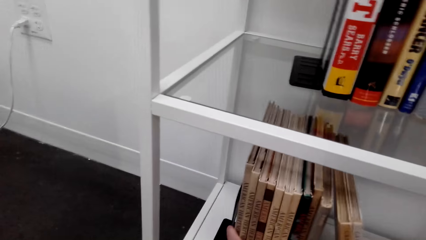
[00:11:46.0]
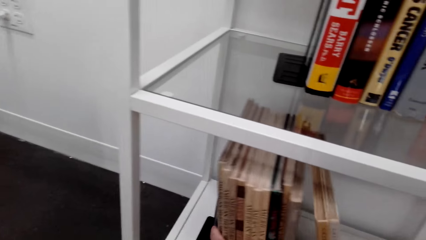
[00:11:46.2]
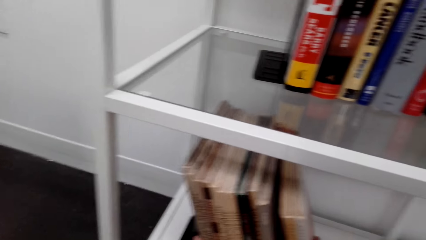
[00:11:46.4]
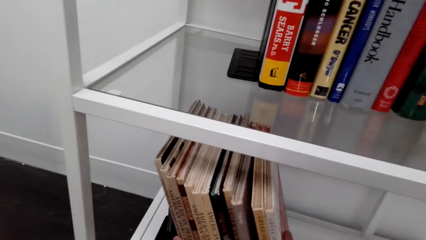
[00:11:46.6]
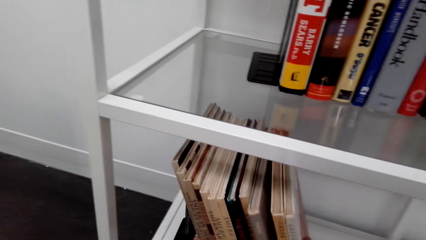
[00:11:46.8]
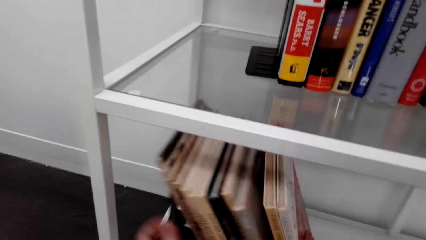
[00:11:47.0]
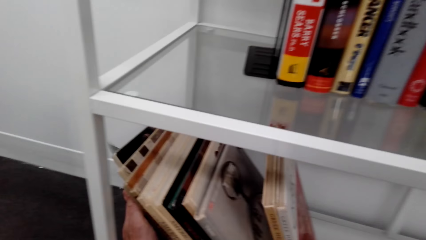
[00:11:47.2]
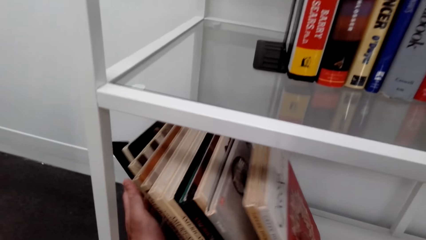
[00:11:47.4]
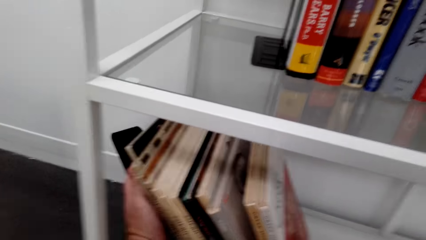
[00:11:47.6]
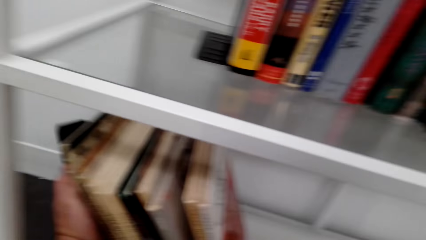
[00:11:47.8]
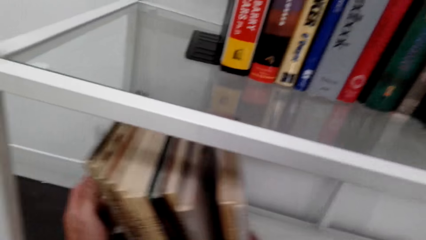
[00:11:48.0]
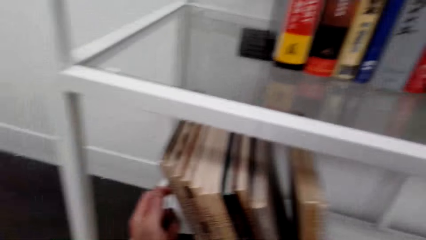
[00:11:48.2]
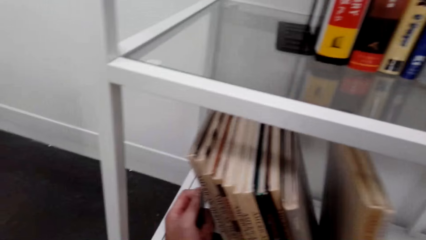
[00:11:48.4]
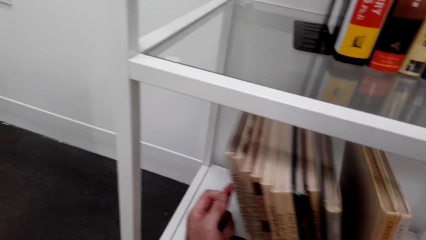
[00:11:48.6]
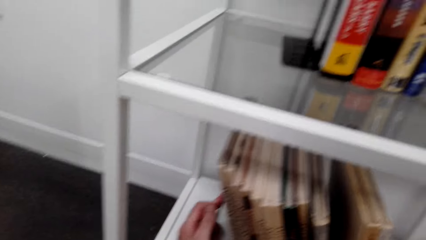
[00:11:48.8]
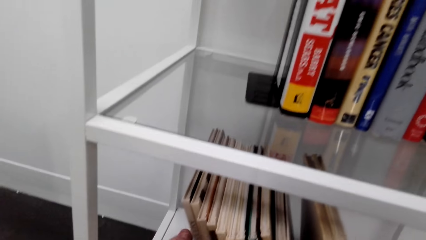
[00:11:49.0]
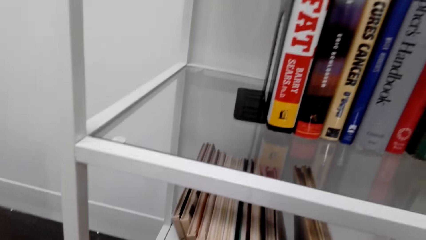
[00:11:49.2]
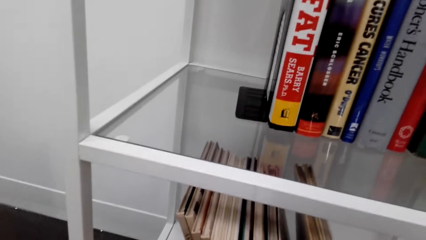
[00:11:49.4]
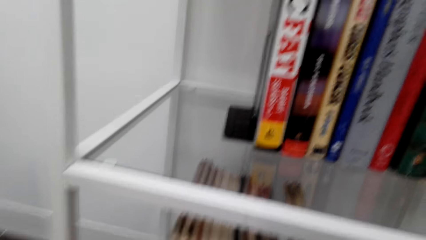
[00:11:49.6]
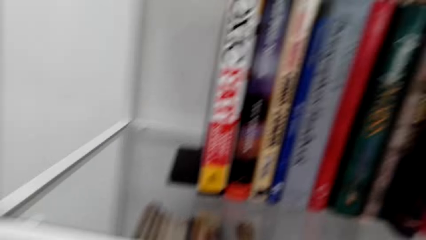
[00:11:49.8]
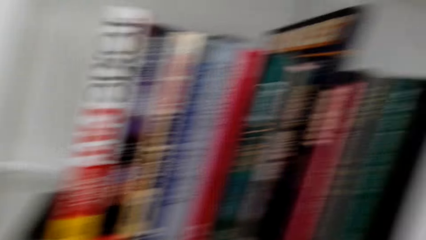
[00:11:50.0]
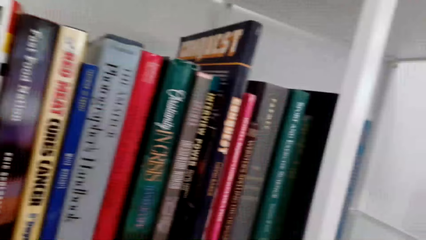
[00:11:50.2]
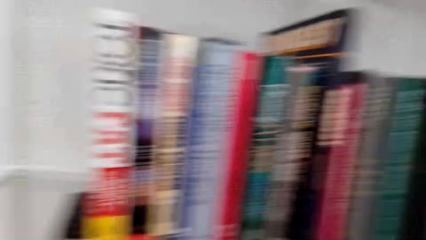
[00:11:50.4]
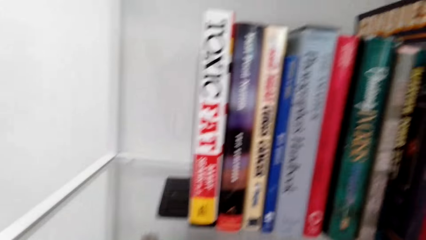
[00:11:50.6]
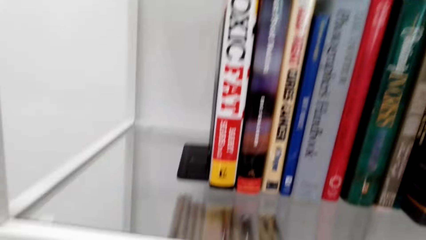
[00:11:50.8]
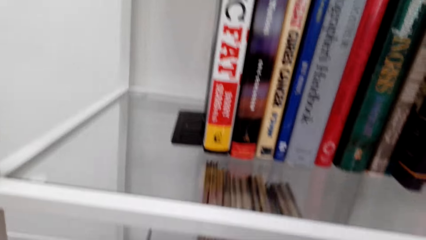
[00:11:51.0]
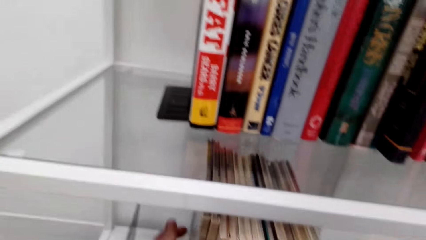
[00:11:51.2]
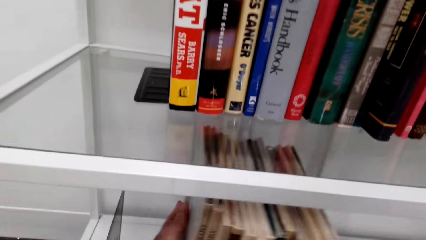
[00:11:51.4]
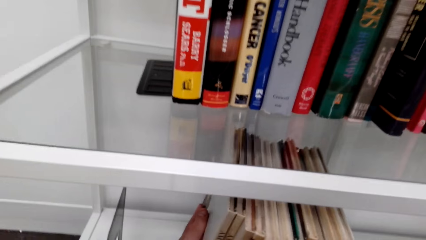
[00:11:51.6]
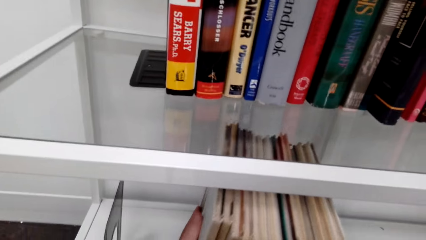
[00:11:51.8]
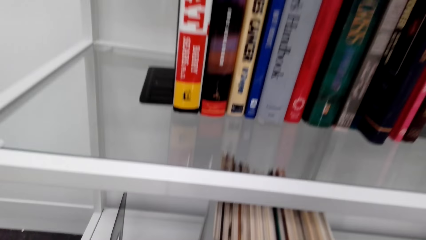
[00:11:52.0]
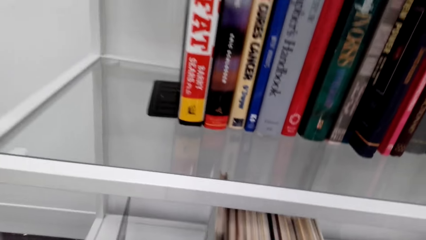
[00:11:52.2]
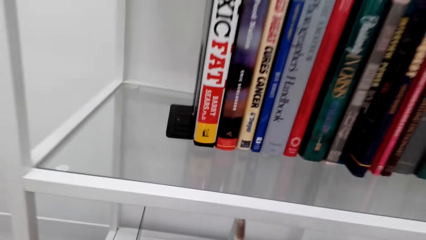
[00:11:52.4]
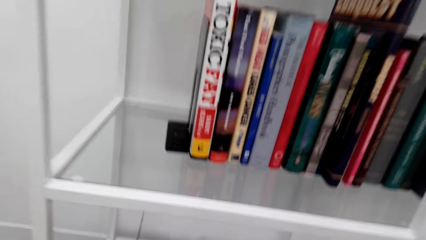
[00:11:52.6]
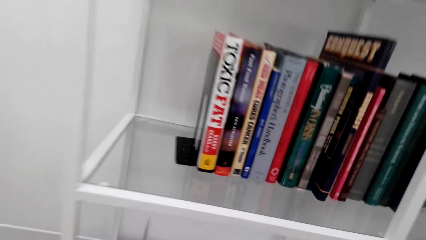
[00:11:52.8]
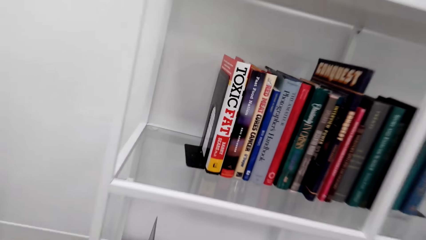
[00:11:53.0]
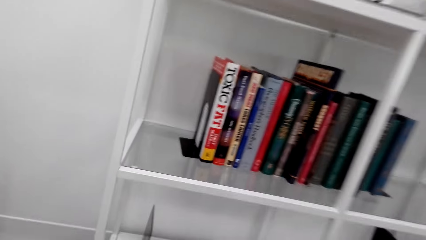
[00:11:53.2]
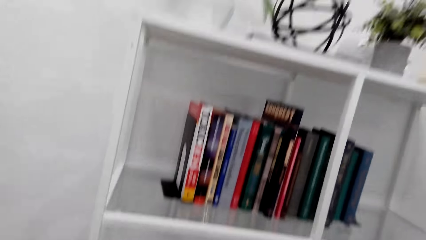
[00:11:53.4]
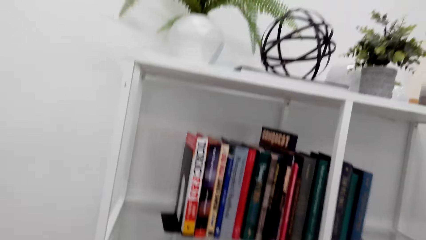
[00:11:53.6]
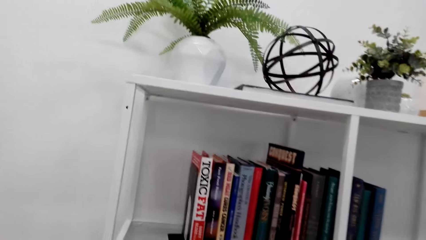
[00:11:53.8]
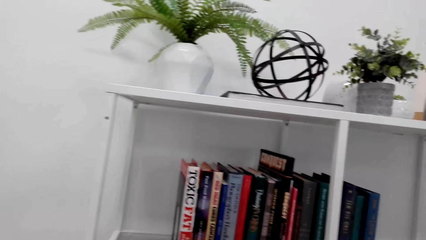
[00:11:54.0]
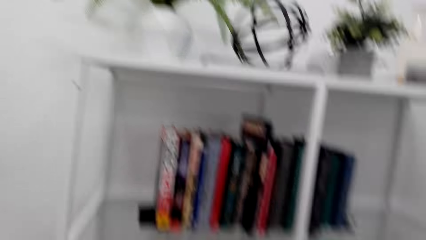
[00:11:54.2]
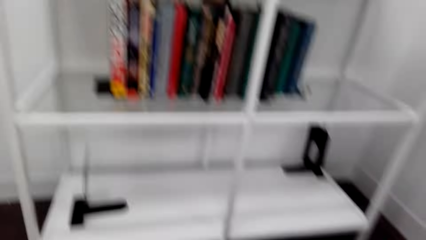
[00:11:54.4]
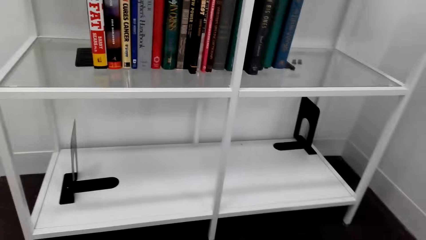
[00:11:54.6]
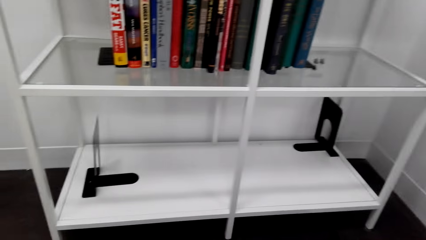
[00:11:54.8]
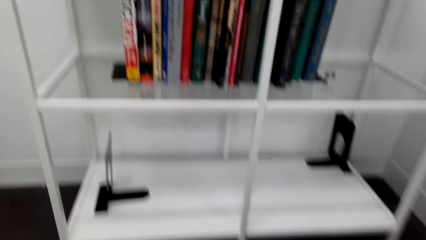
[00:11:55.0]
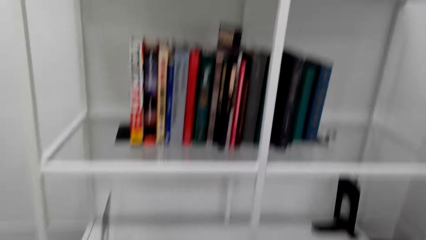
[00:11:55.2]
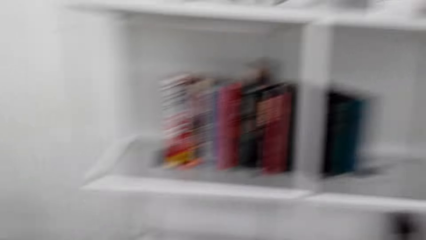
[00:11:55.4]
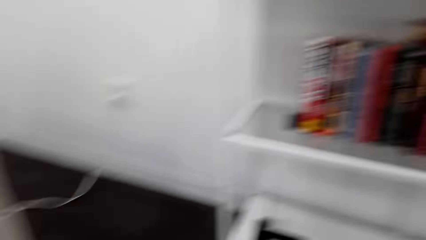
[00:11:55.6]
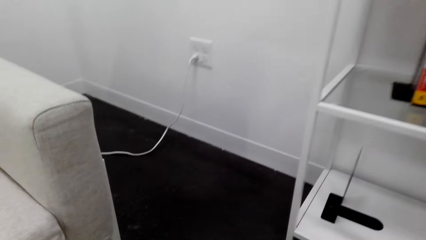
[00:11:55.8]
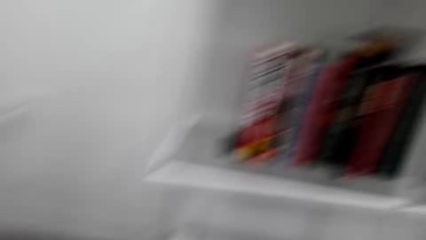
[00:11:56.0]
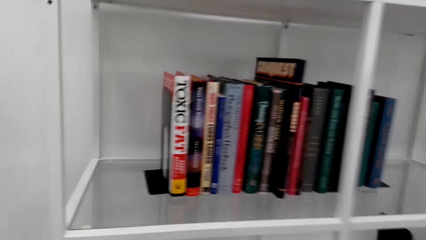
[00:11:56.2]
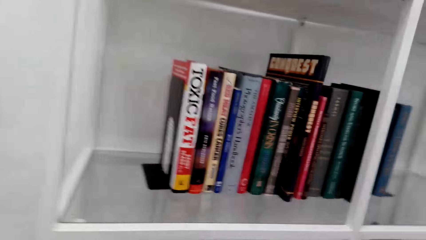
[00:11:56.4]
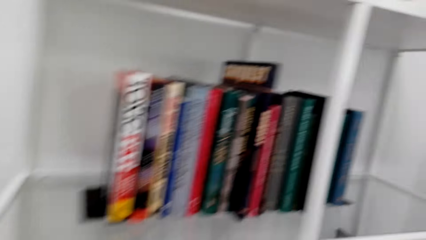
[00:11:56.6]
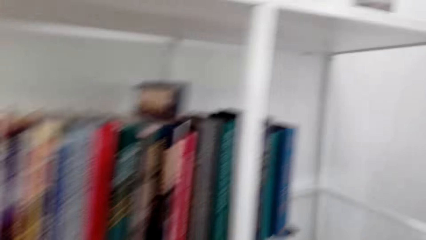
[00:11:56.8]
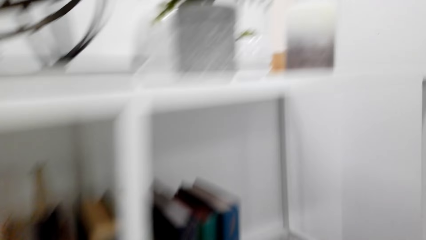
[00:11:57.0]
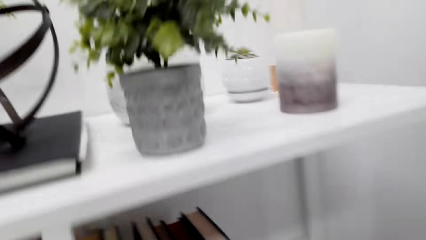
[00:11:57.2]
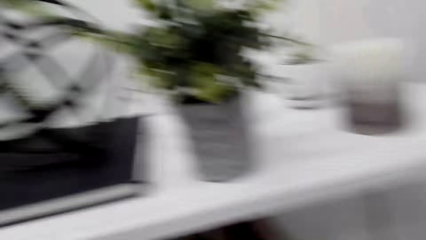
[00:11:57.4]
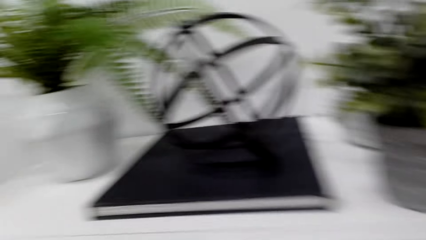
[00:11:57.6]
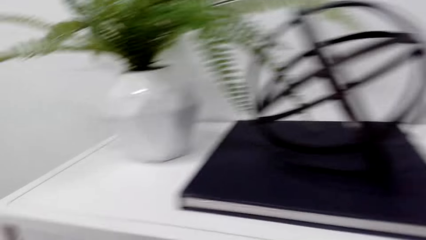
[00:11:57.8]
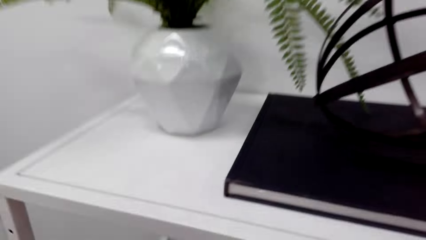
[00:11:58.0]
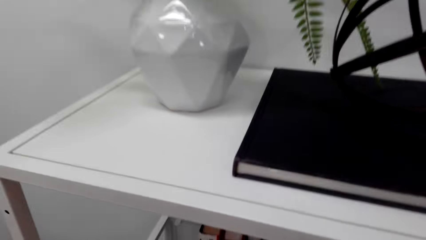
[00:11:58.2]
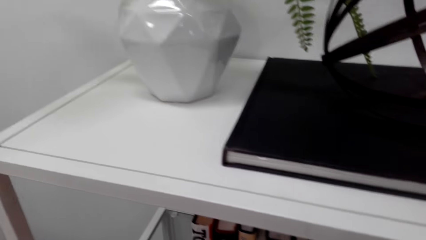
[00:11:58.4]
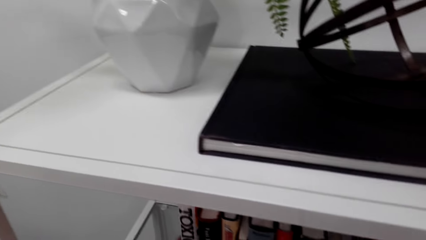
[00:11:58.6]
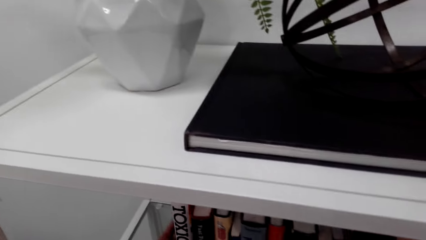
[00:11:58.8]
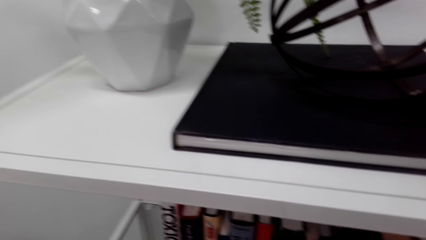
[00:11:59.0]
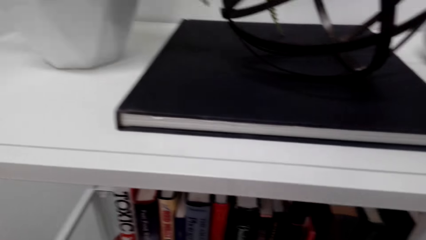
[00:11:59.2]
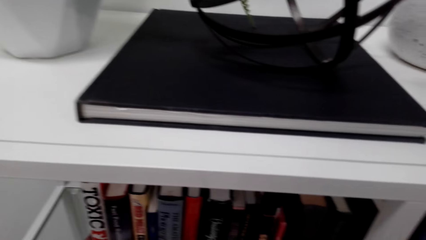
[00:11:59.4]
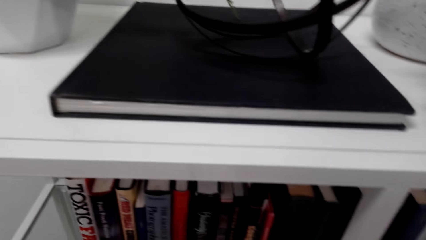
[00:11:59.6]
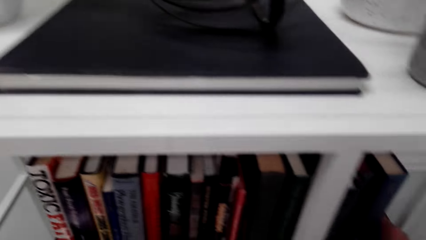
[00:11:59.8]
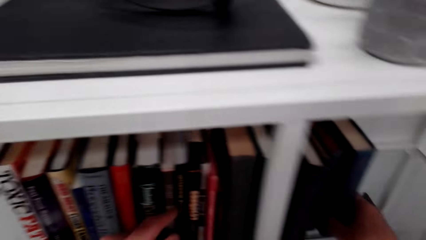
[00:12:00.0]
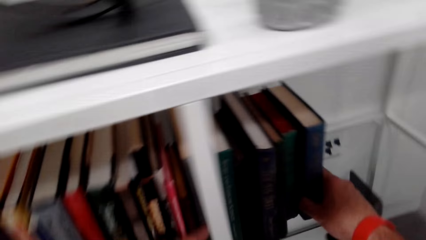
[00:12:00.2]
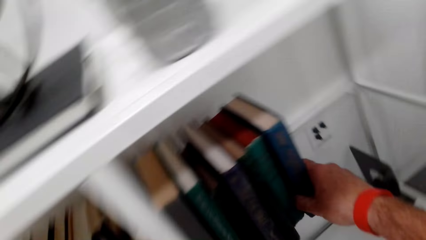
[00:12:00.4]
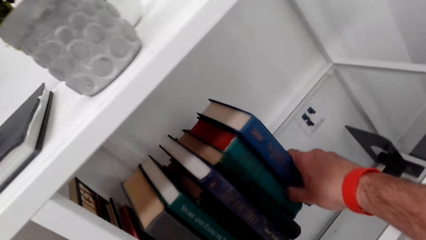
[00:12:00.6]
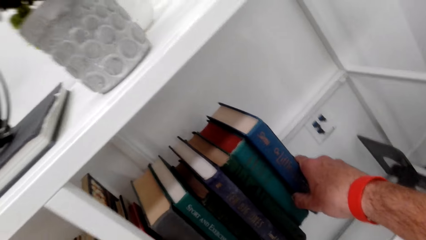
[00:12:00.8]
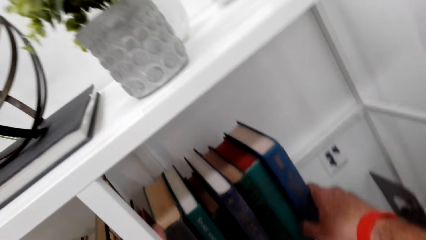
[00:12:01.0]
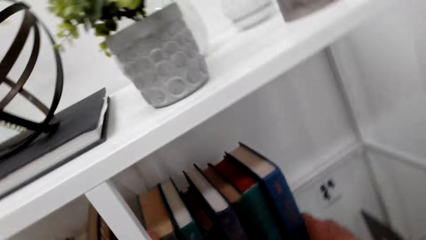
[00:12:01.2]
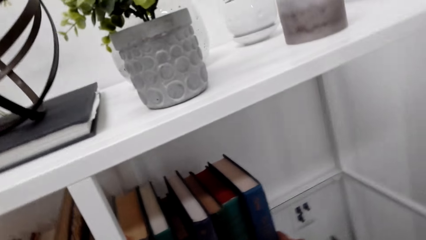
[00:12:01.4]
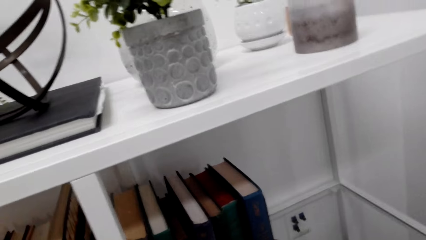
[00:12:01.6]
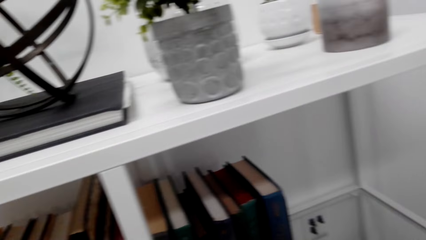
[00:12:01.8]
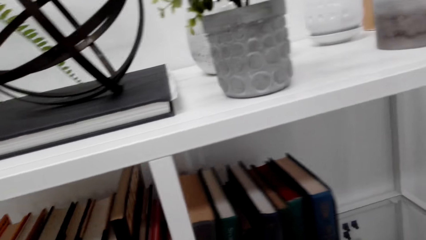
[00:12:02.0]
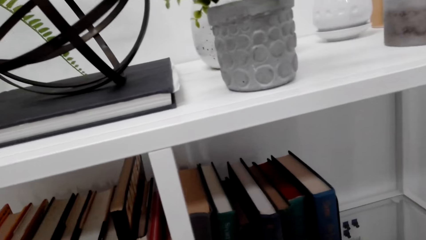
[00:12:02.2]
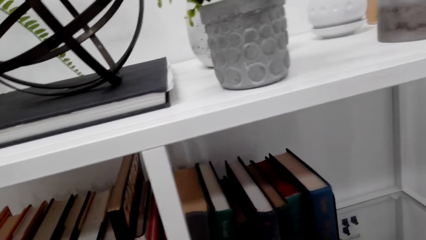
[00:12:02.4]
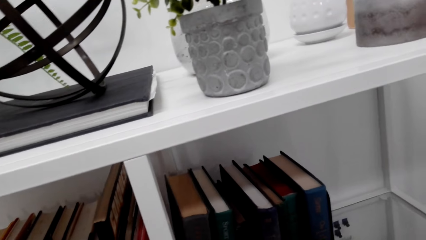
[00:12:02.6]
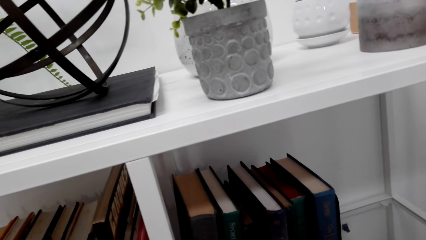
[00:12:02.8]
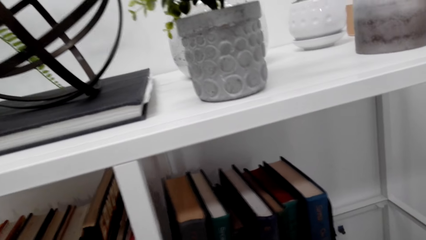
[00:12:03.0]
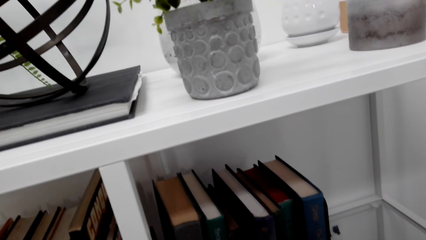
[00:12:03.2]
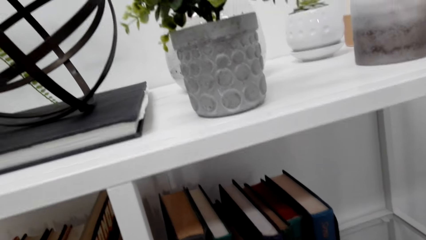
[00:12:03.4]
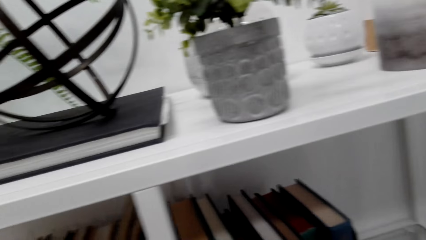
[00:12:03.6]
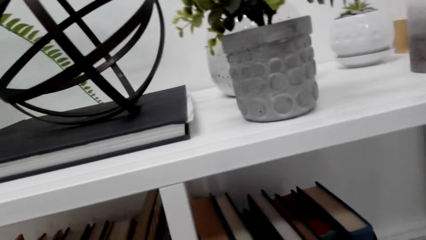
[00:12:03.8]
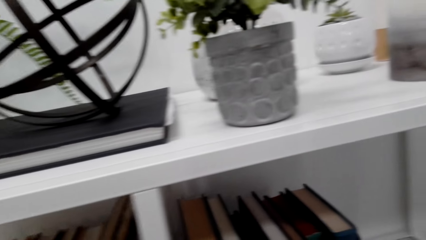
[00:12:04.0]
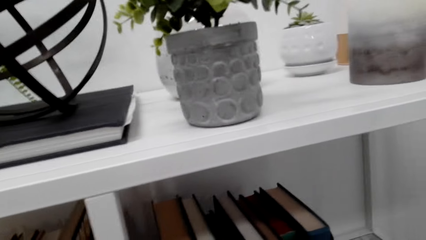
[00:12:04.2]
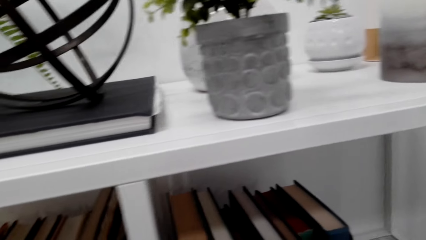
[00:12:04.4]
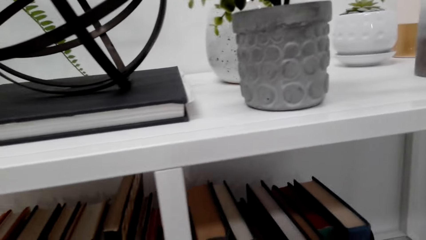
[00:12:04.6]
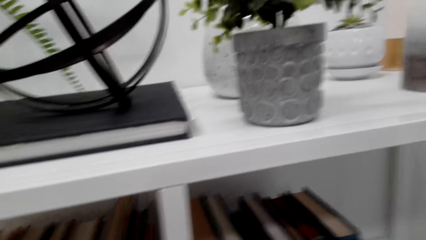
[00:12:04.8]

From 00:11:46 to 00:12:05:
The camera wearer arranges books with both hands. They pick up the books with both hands. They look down.
